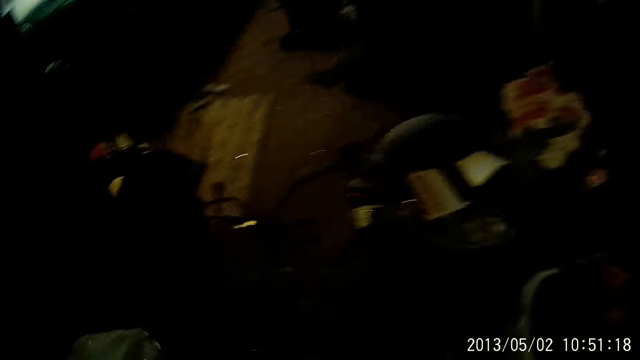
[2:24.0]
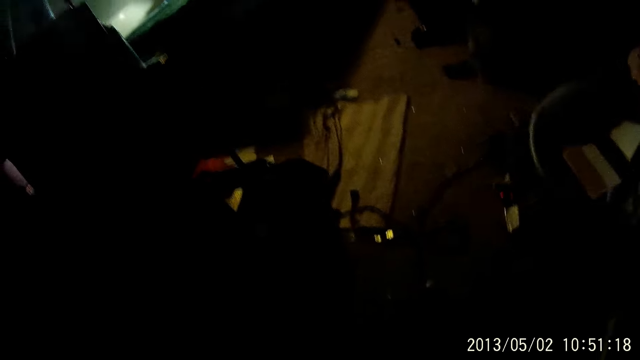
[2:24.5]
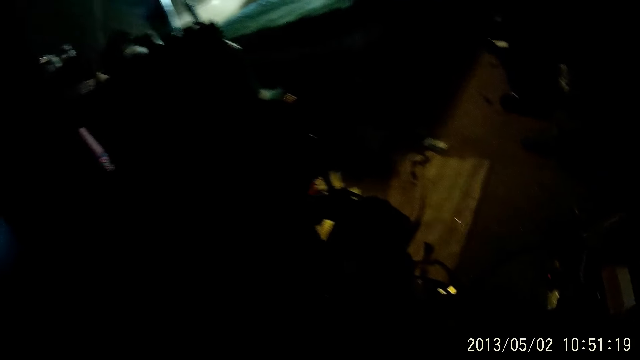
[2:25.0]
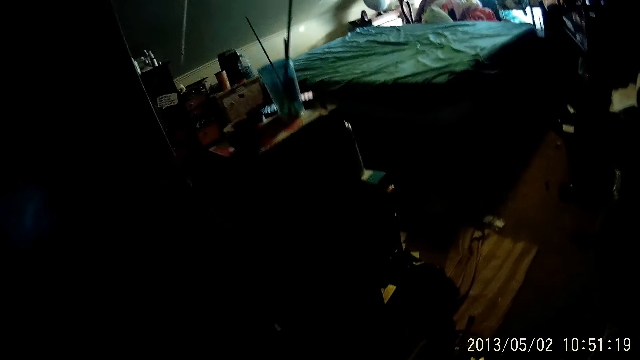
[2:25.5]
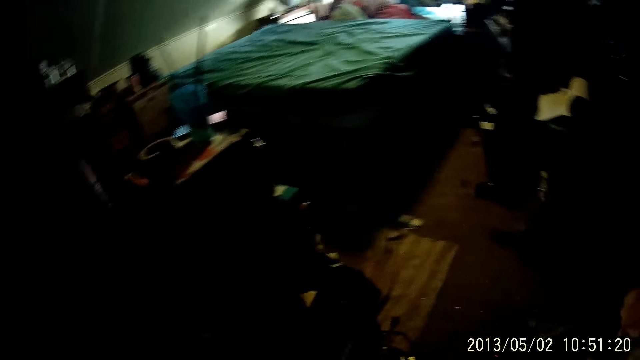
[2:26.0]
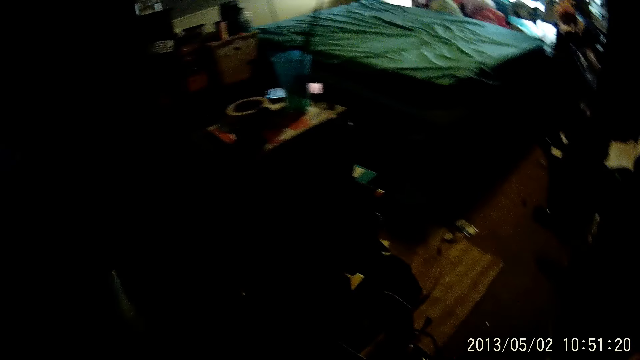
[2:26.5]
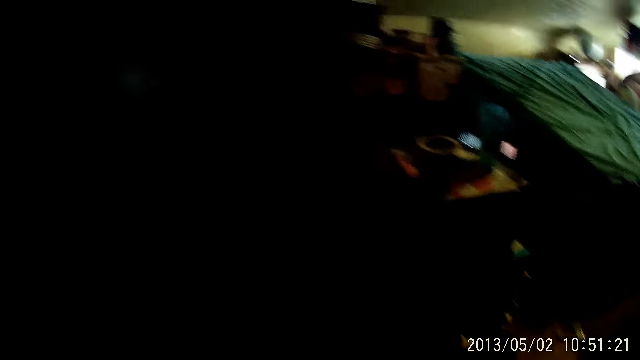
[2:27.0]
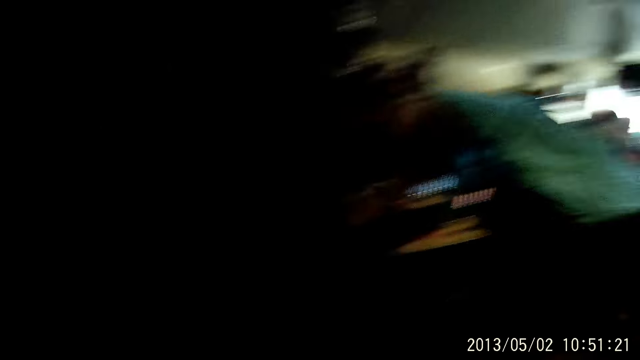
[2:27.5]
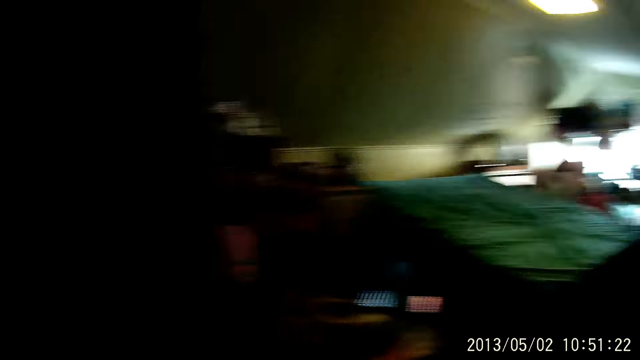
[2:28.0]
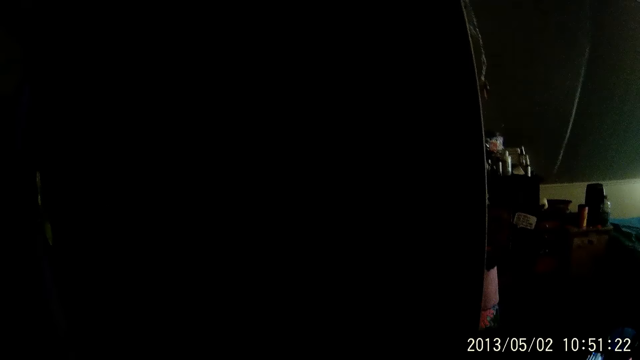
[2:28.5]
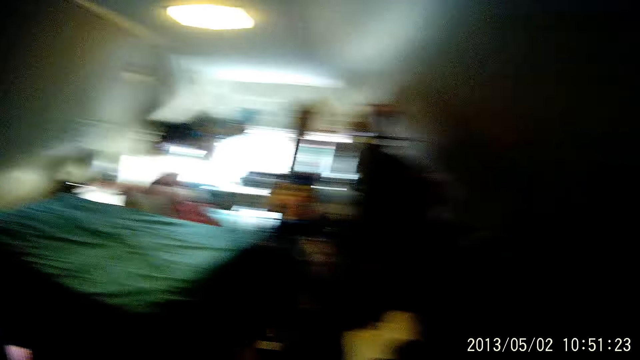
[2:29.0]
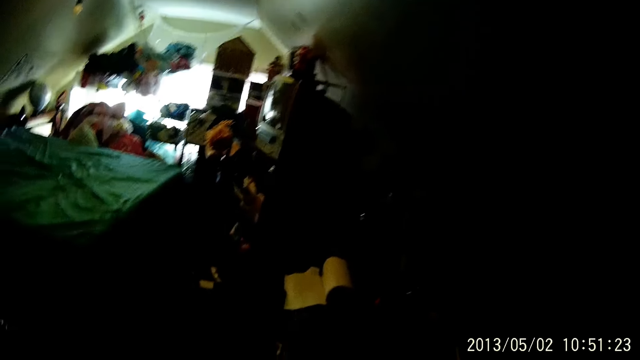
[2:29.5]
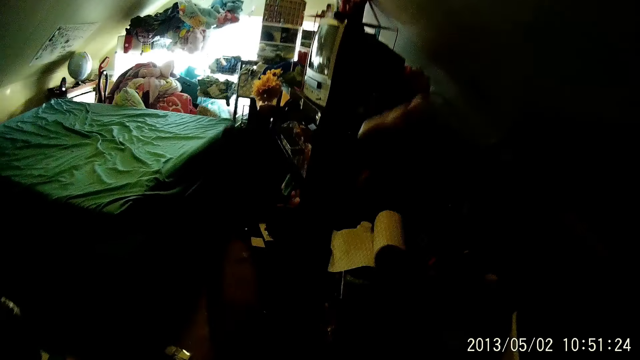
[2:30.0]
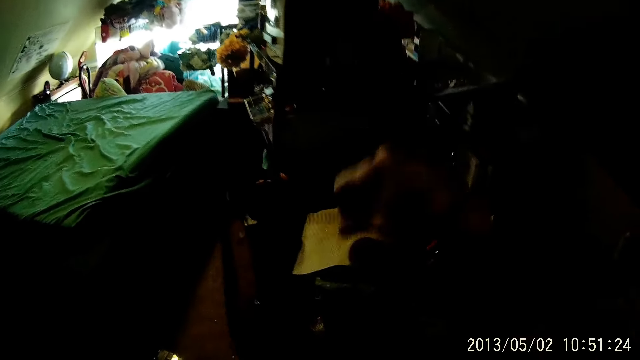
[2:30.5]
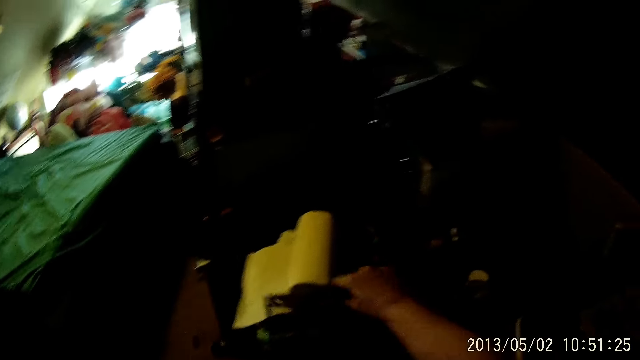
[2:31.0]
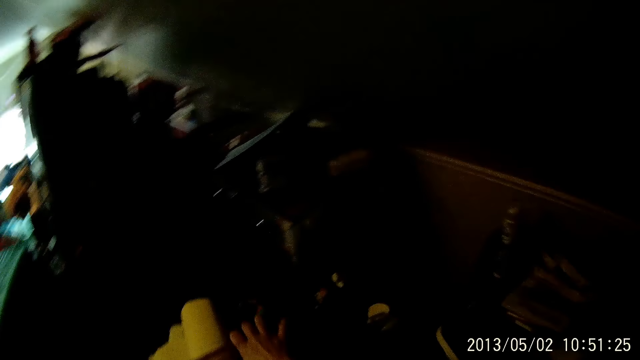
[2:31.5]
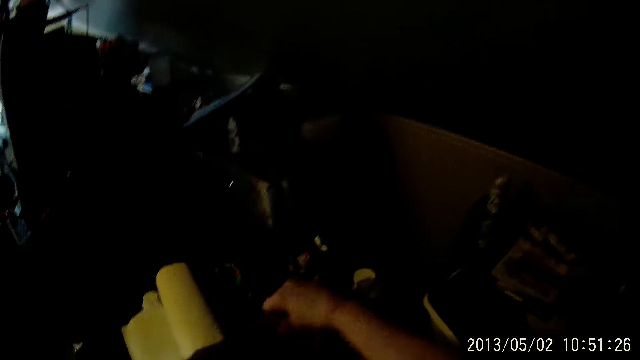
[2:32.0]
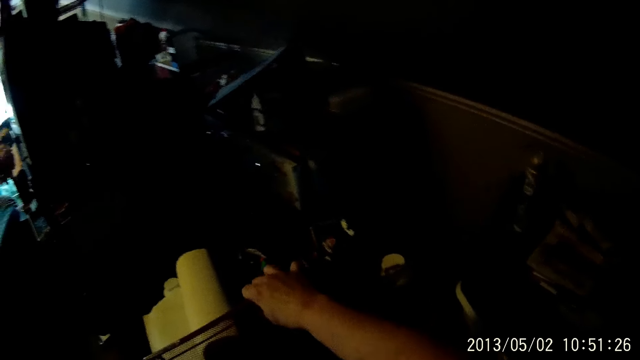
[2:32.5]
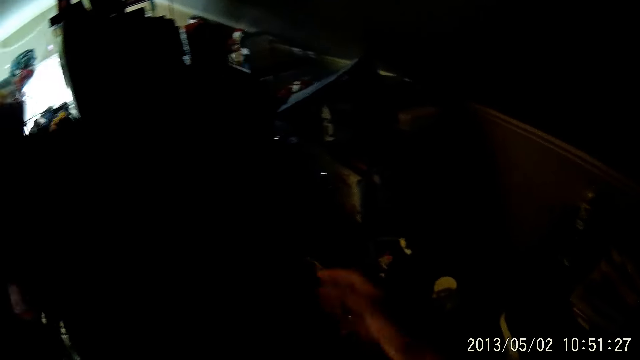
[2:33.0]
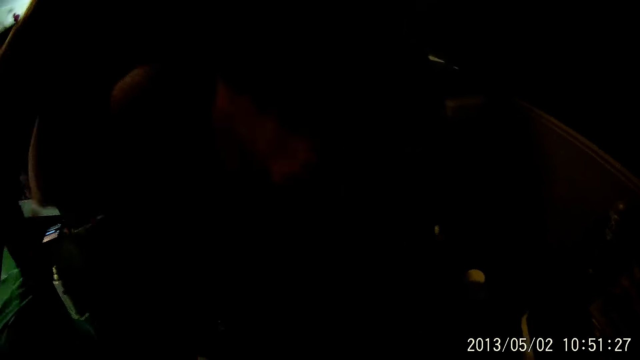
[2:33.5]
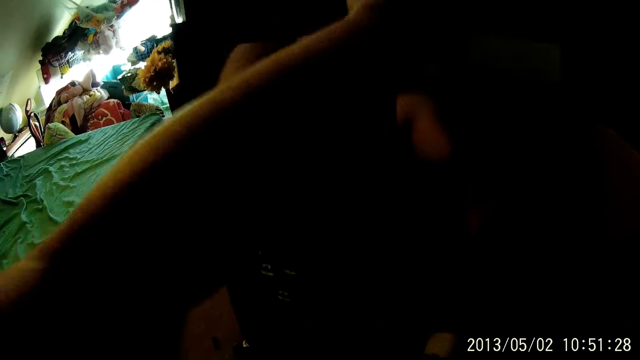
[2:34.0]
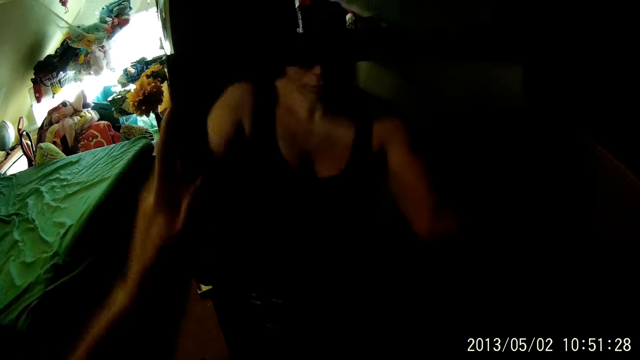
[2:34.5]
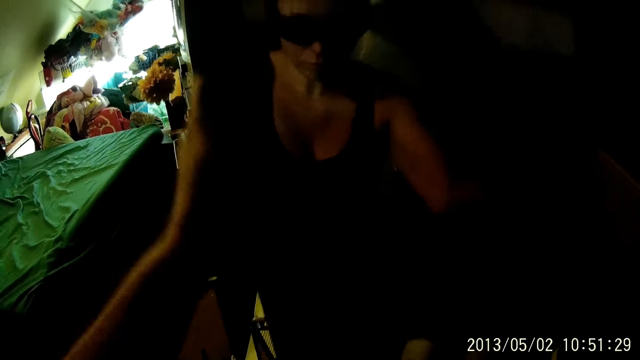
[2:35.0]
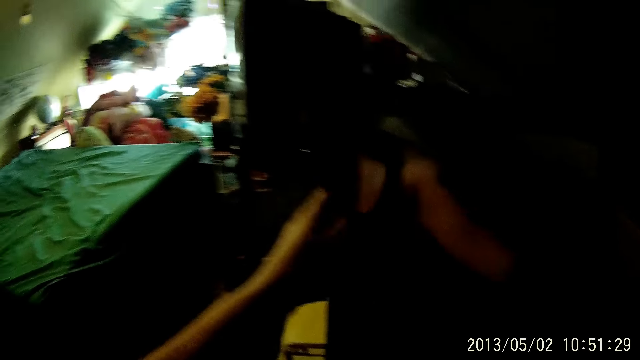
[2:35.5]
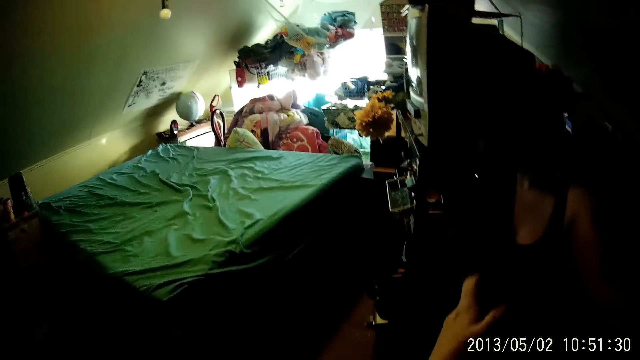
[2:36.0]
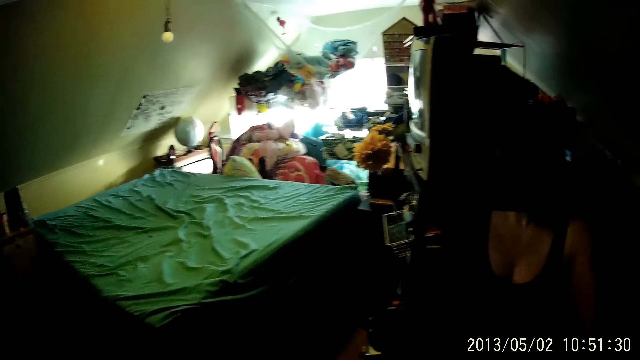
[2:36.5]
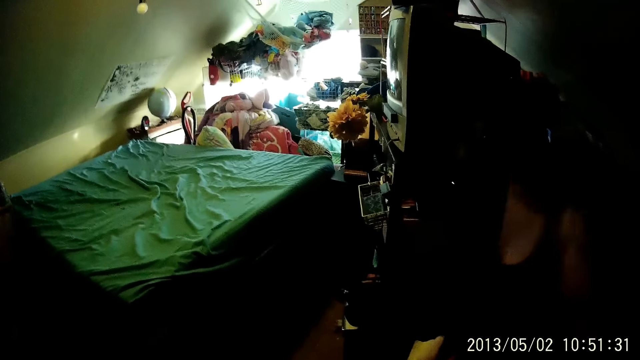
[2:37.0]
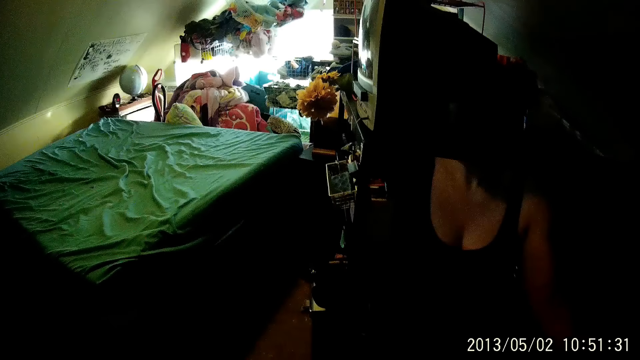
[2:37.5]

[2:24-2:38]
The camera wearer looks around. He lifts an object in the bedroom with his right hand. He moves something. He drops the object in his right hand on a table in the bedroom. He puts something on the floor. He adjusts a mirror with his hands. He holds the mirror.

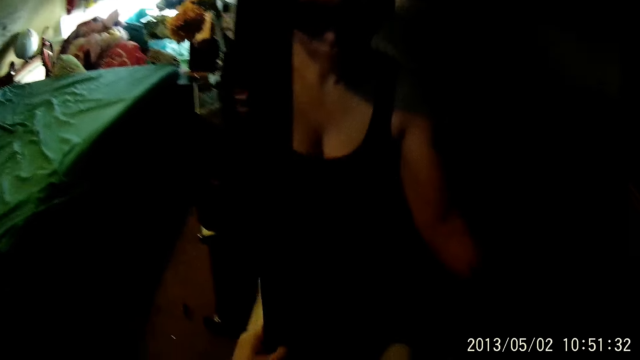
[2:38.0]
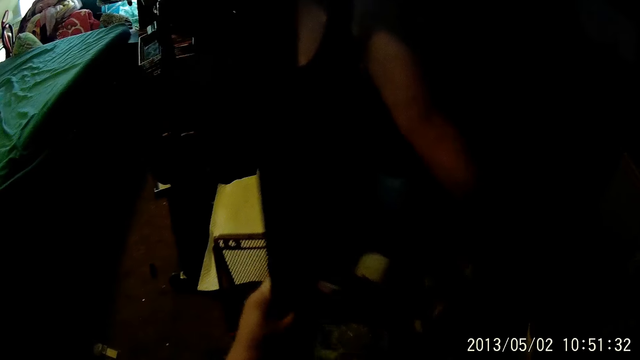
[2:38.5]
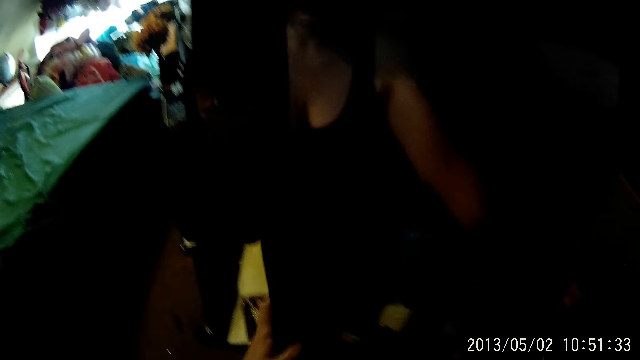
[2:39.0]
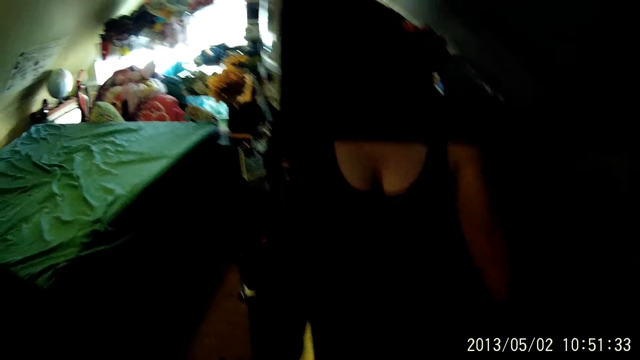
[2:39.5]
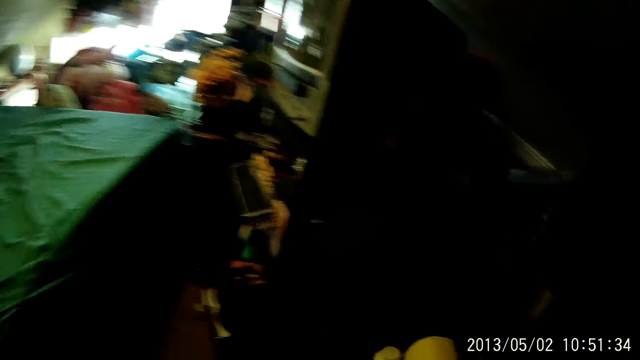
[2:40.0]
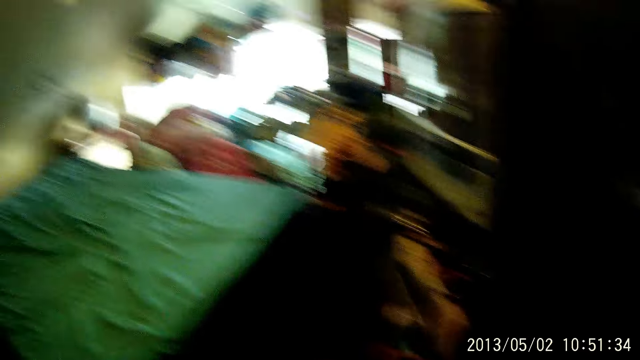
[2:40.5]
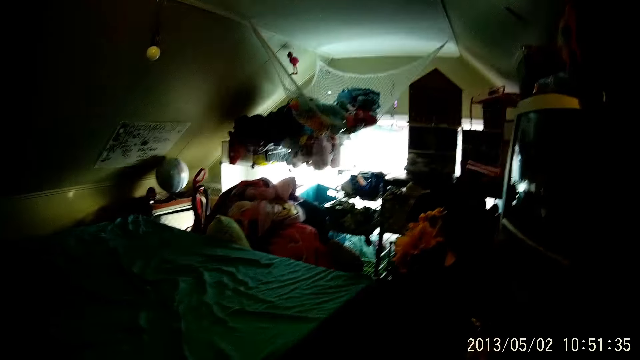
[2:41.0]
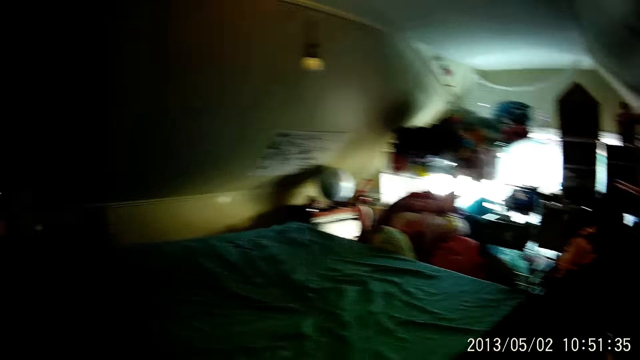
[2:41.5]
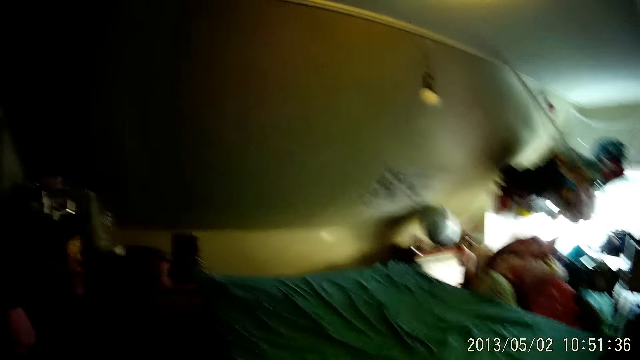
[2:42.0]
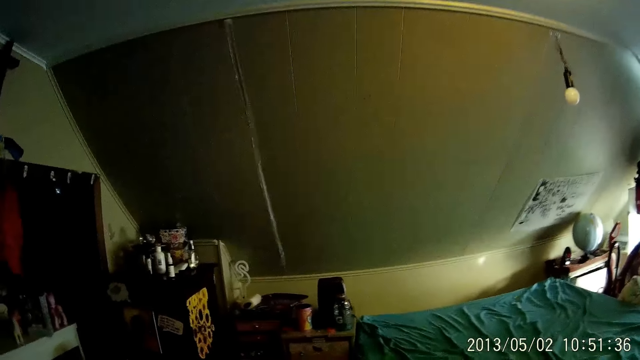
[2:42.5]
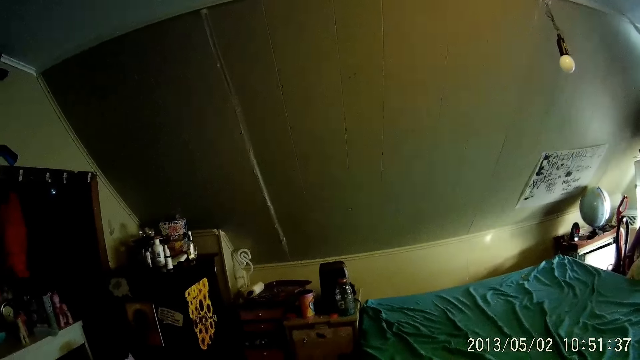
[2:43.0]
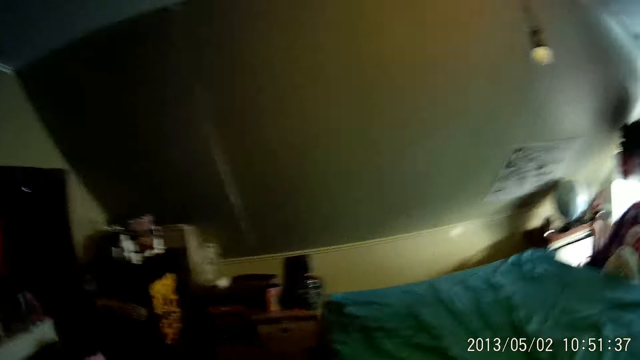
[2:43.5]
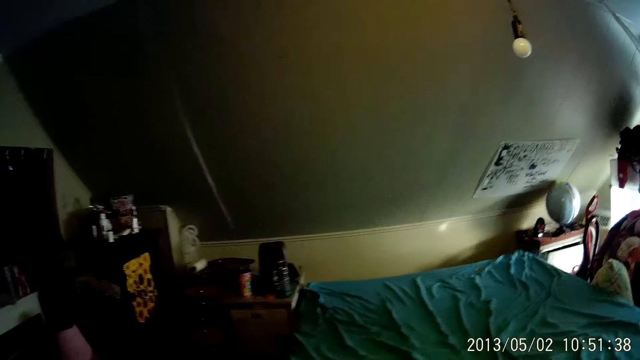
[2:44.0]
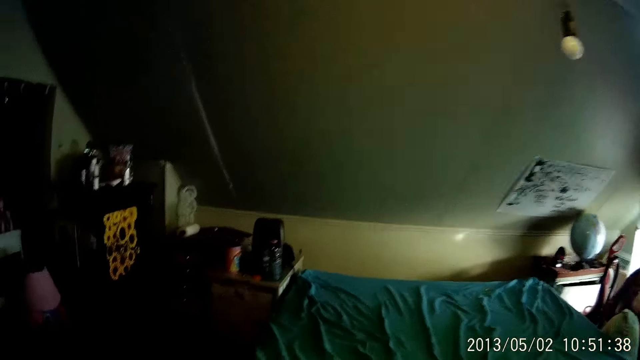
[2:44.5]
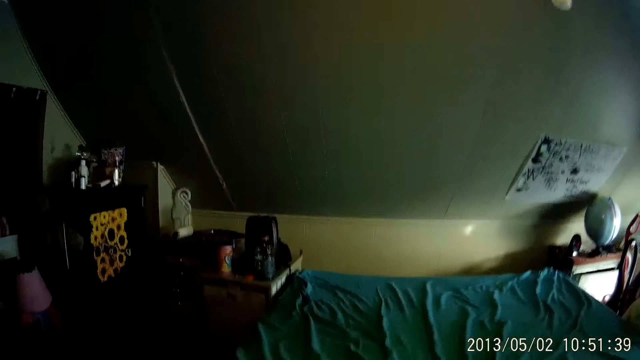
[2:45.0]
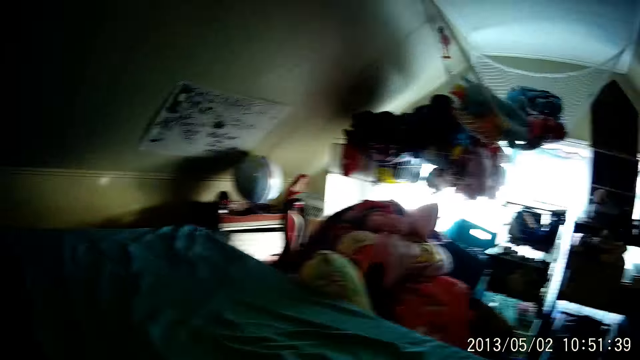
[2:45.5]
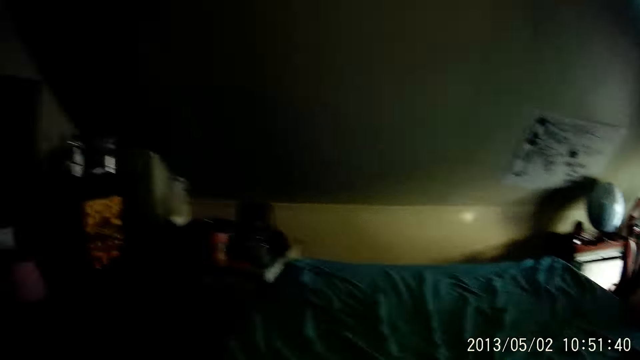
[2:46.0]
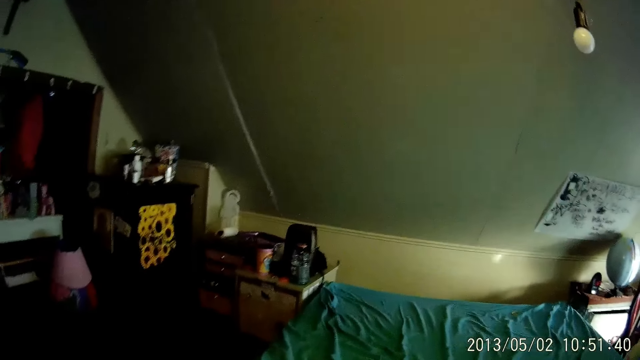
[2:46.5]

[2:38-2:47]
The camera wearer looks around.
